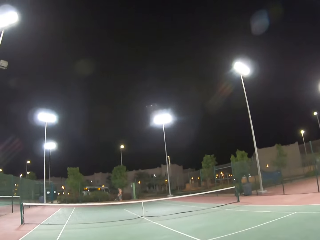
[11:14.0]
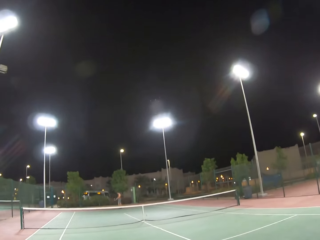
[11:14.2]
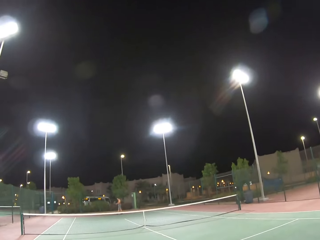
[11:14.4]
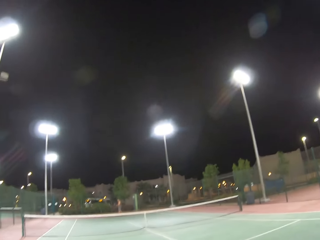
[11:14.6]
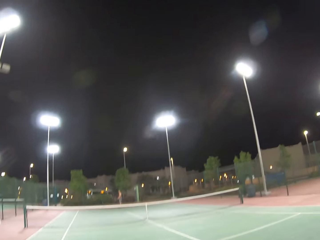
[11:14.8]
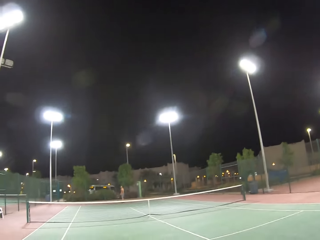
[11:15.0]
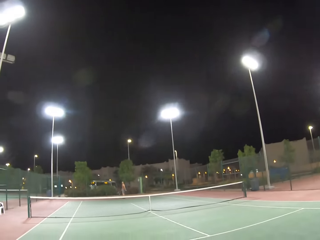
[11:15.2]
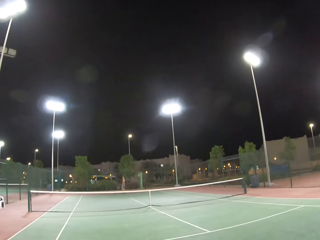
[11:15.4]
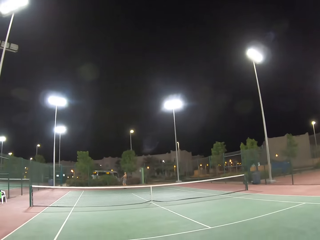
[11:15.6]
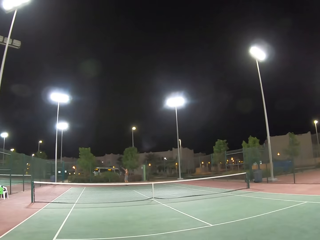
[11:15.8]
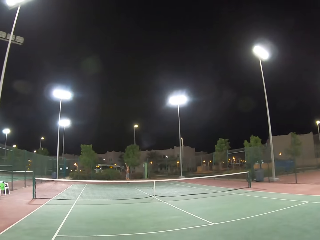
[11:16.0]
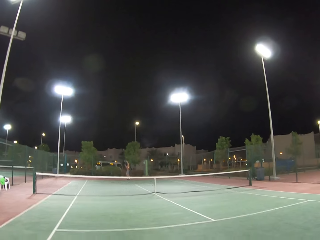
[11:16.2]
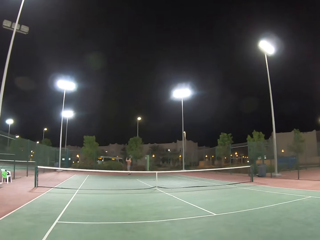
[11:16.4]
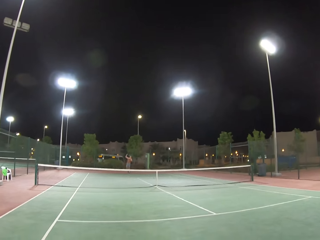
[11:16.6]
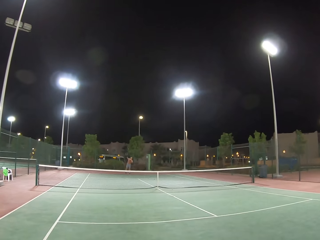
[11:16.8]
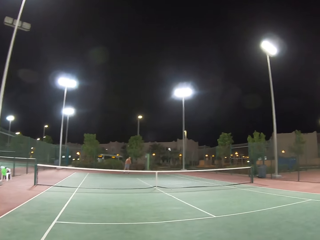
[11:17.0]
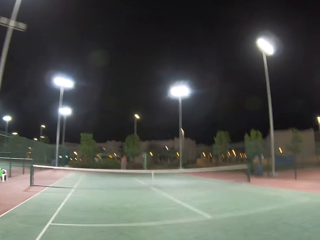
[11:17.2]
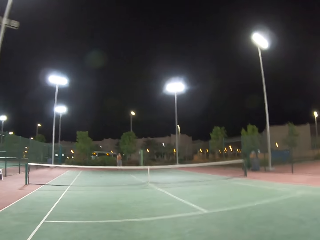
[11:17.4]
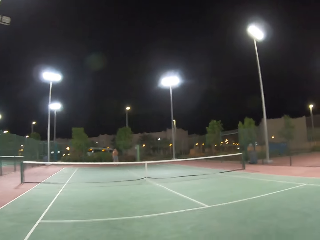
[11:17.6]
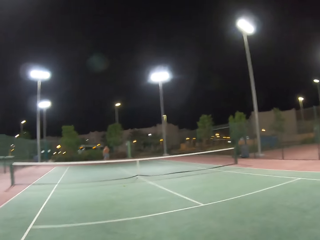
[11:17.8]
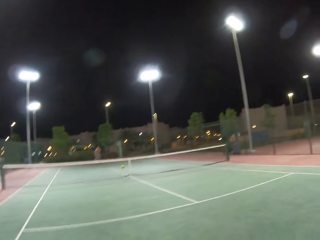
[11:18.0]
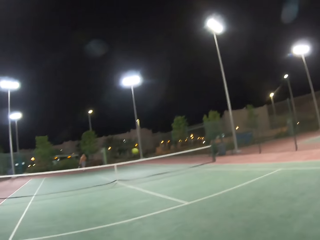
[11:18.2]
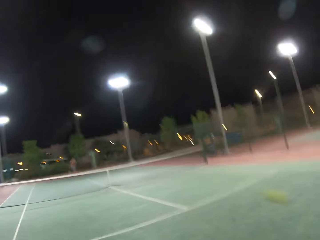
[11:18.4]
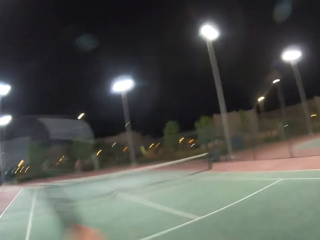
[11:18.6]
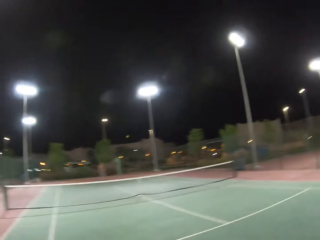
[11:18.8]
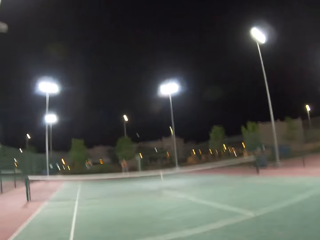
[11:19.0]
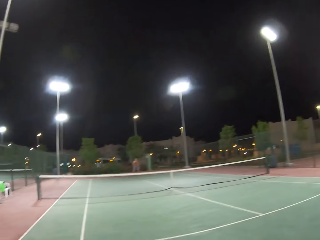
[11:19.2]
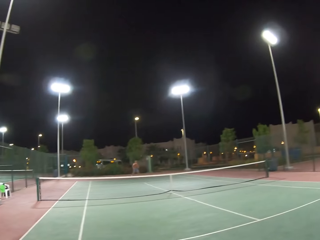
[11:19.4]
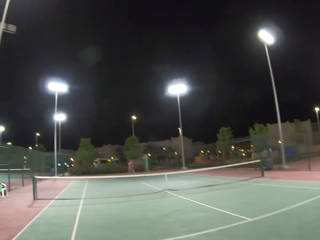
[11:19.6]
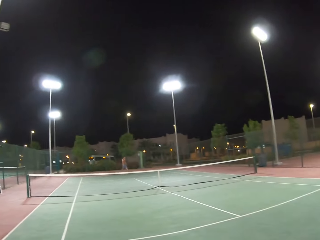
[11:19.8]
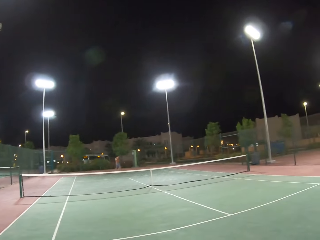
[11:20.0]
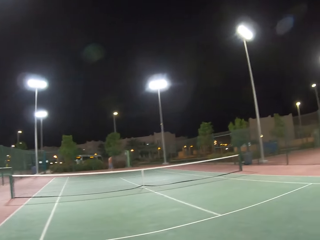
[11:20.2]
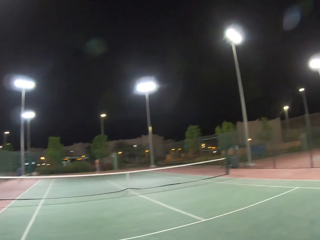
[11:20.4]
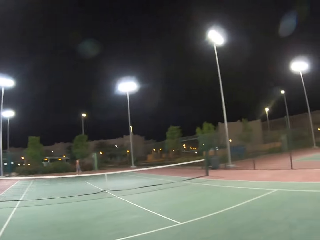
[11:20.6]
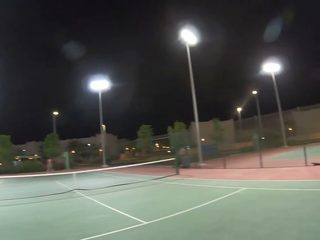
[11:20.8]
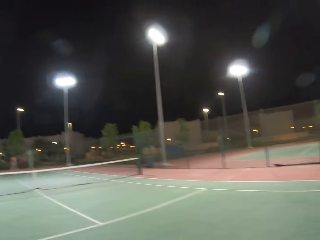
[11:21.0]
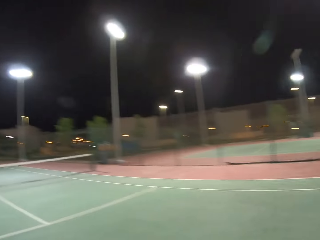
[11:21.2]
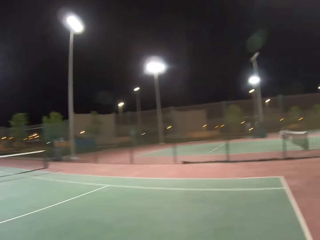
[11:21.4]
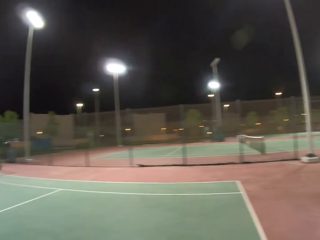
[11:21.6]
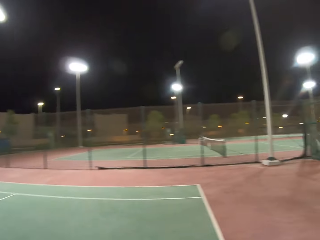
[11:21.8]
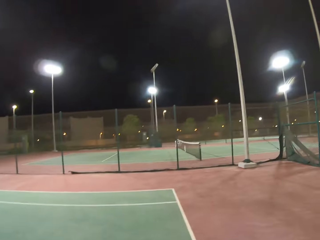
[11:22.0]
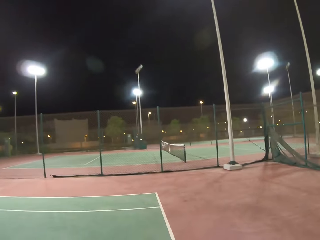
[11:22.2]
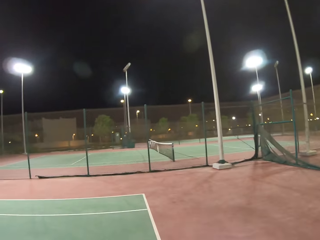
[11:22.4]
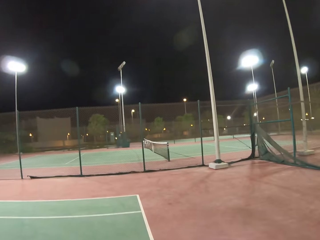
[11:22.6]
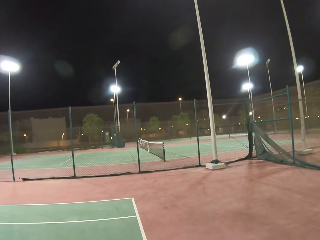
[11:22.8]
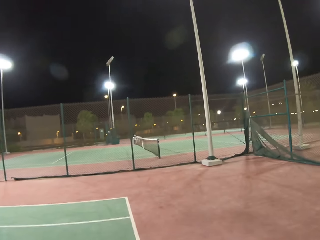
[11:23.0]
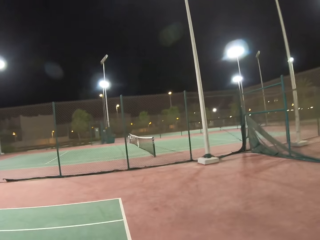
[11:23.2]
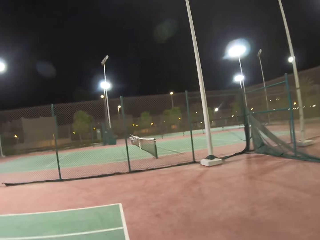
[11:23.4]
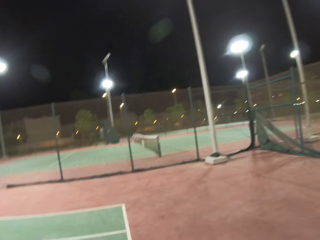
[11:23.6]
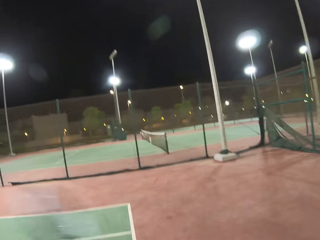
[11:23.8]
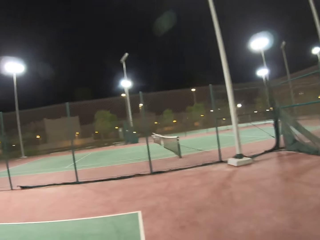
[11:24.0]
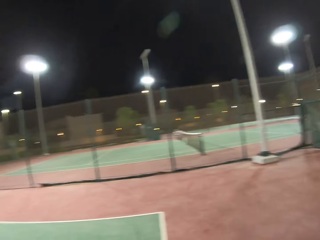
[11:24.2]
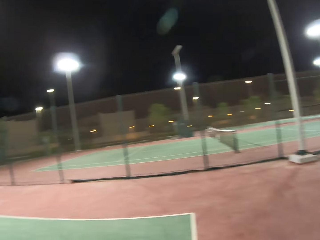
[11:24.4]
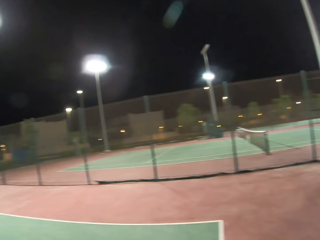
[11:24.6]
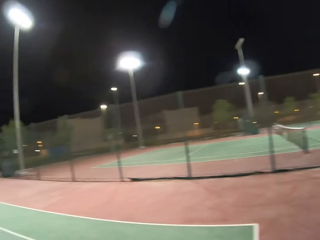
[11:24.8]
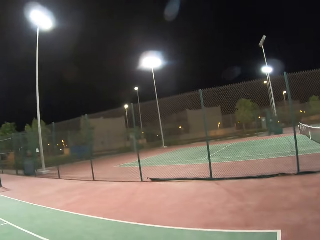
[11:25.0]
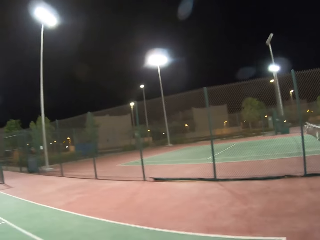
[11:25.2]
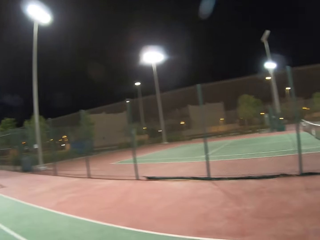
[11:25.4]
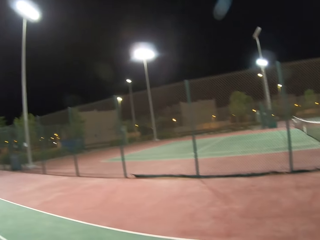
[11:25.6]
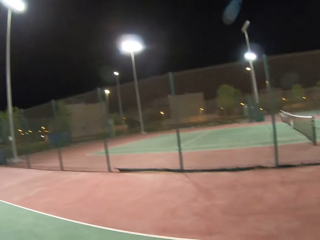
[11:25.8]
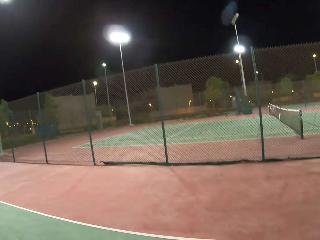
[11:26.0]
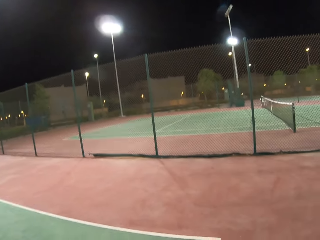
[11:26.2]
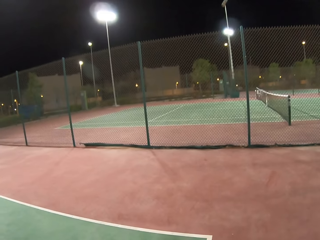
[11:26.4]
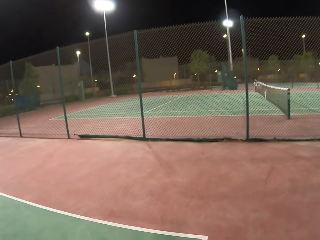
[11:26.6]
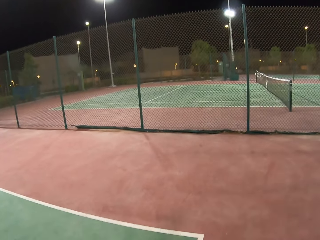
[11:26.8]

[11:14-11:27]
The camera wearer looks around the tennis court. They play tennis with a man. They walk around the tennis court. They stare around the field. They dribble the tennis ball.

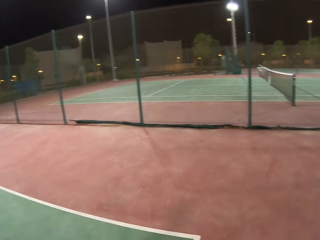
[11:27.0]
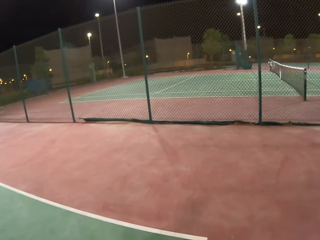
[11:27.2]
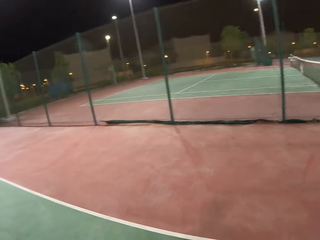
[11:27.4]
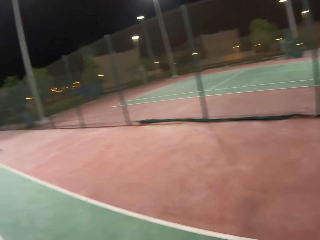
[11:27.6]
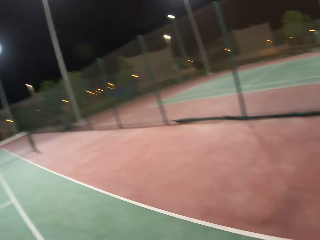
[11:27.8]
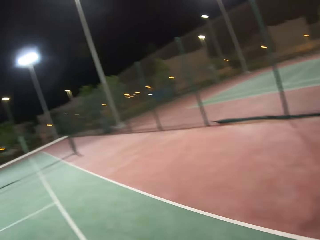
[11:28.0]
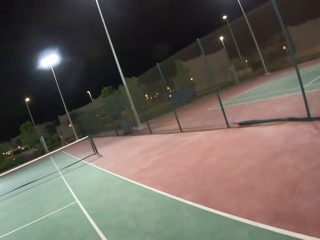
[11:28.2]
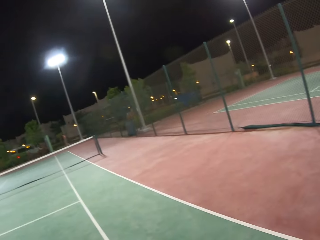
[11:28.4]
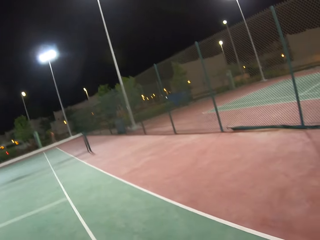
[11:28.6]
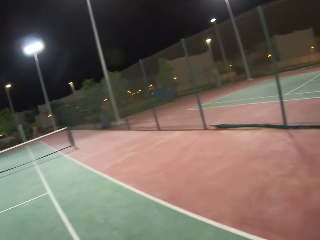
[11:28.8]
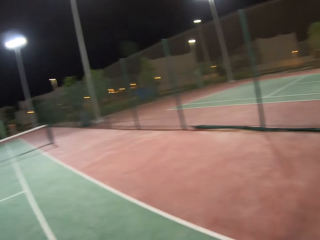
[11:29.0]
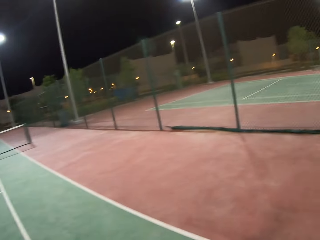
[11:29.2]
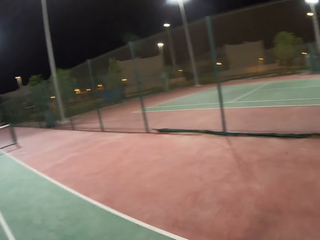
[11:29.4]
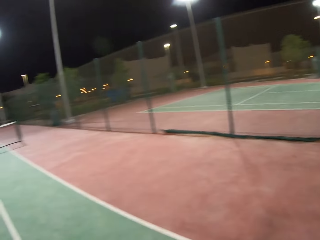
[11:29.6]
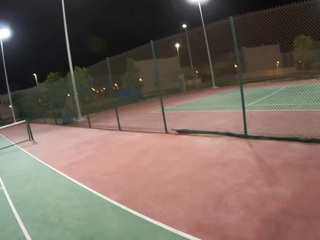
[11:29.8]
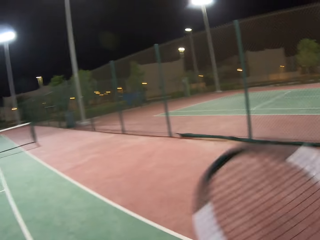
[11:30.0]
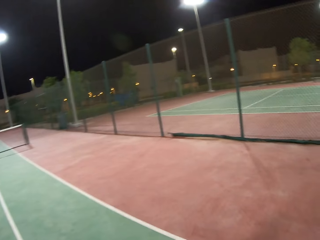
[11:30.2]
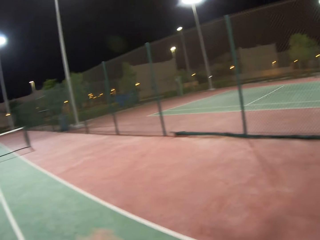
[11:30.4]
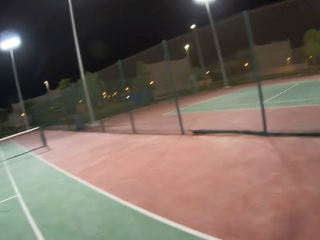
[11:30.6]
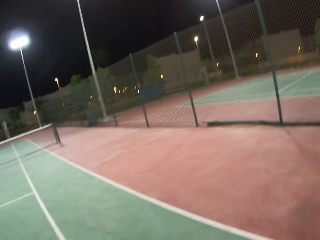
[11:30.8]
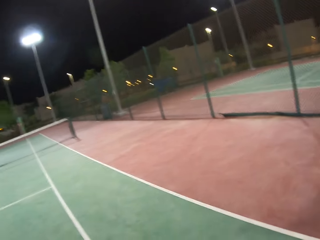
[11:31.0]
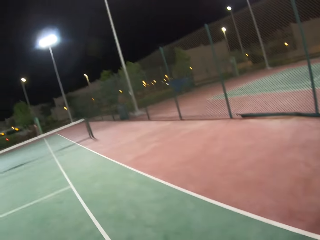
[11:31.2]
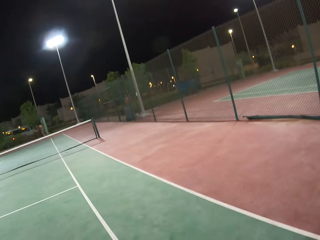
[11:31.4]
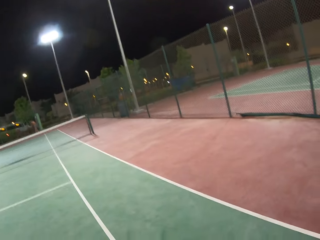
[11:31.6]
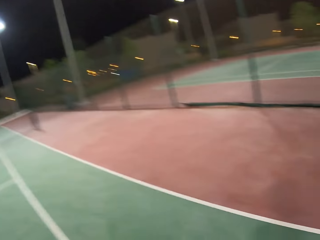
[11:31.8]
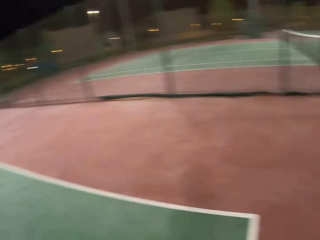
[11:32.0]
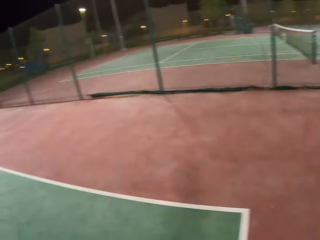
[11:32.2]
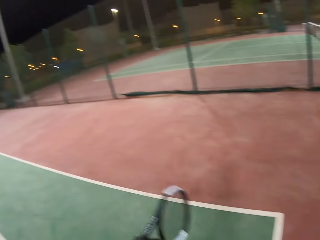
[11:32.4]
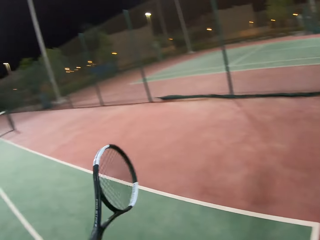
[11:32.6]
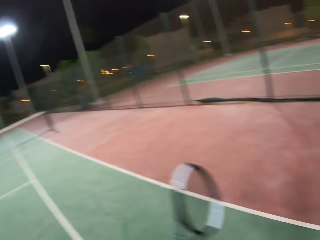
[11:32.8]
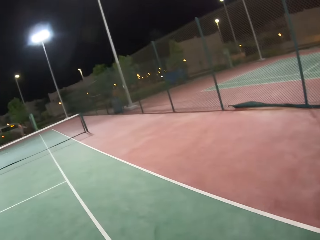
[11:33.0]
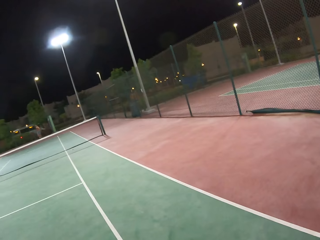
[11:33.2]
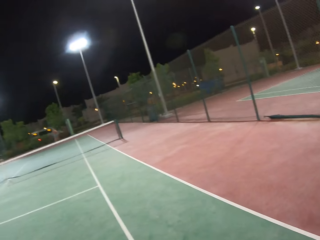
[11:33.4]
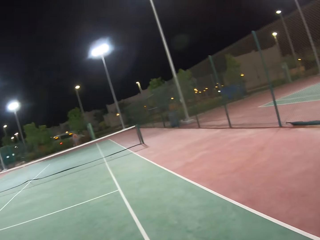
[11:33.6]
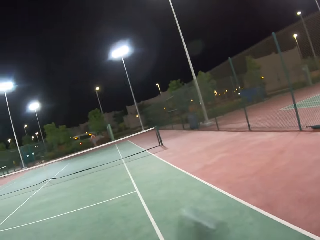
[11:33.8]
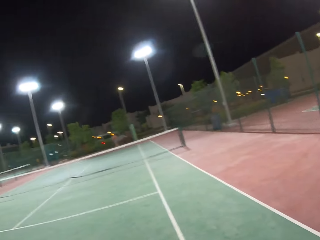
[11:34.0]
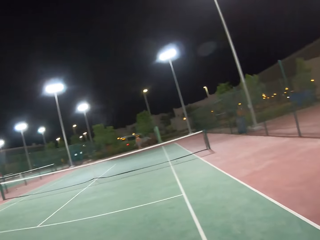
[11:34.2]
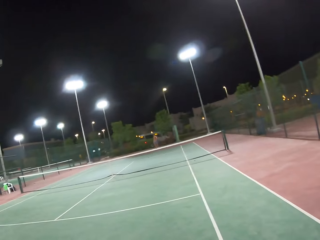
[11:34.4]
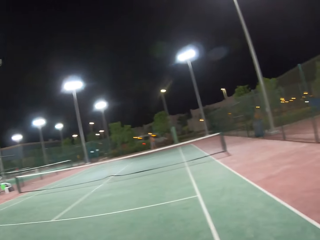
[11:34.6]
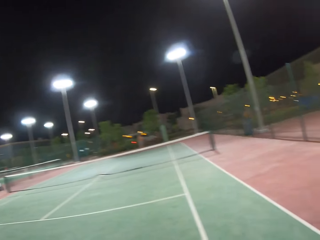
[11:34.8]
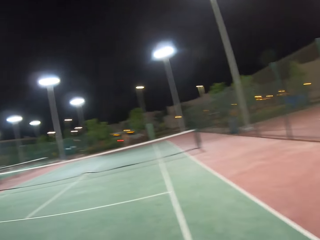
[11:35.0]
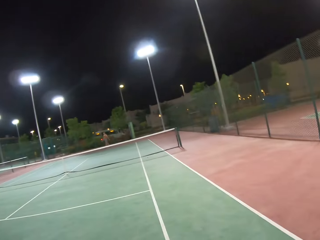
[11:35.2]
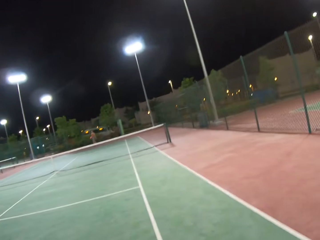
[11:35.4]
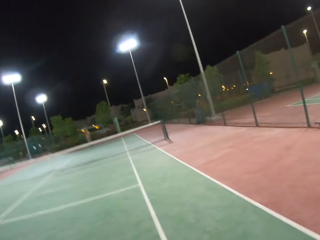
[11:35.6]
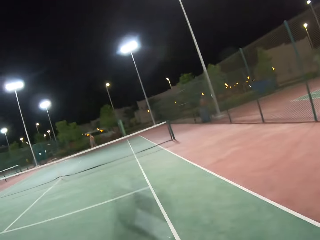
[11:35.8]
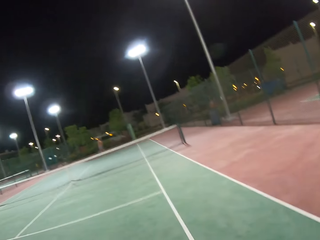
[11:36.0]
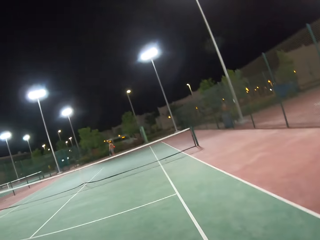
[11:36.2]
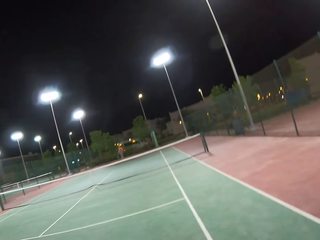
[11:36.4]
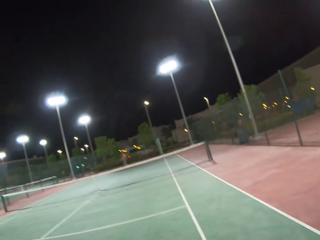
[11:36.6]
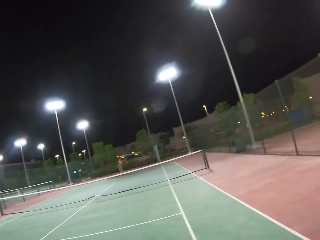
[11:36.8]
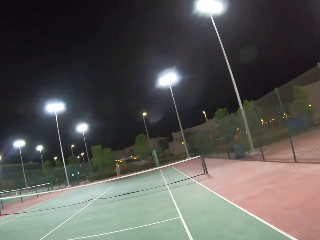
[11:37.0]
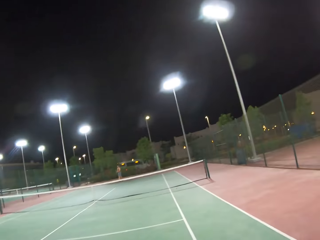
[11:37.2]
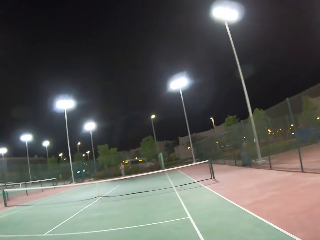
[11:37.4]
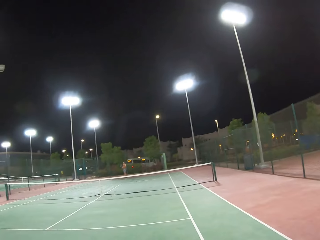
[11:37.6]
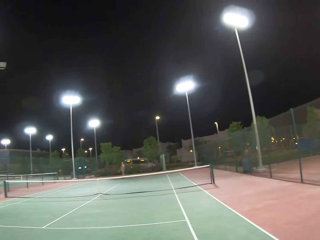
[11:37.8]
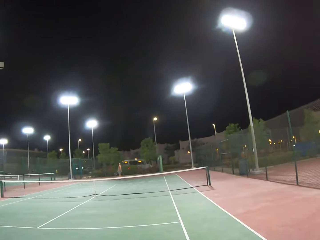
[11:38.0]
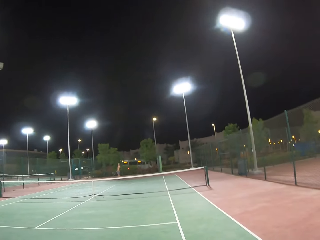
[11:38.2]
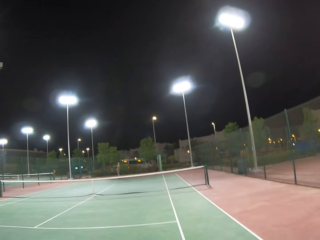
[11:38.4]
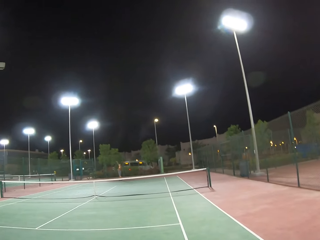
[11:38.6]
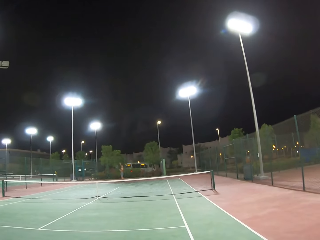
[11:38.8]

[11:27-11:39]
A man walks around the tennis court. The camera wearer dribbles the tennis ball. The man walks around the tennis court. The camera wearer looks around the tennis court.
